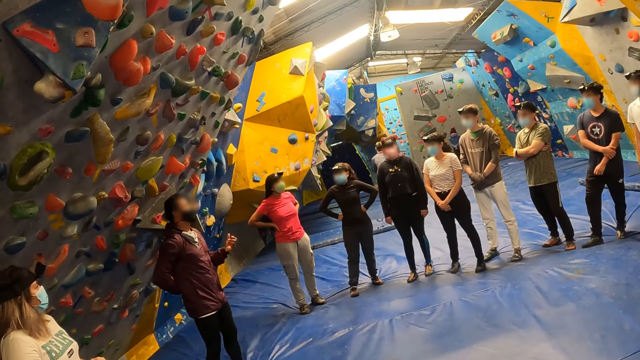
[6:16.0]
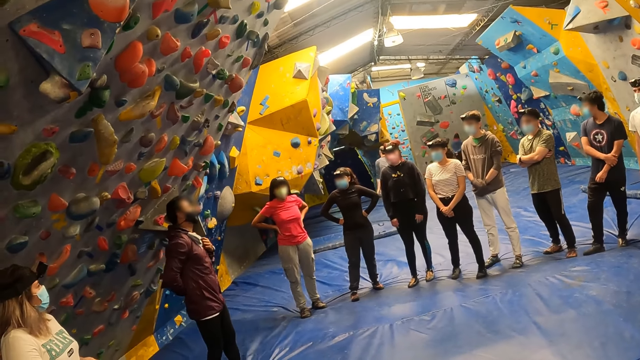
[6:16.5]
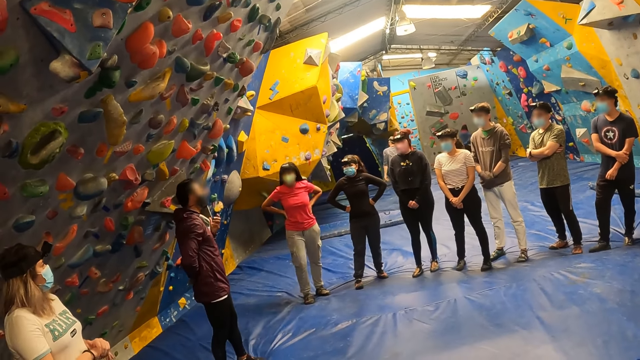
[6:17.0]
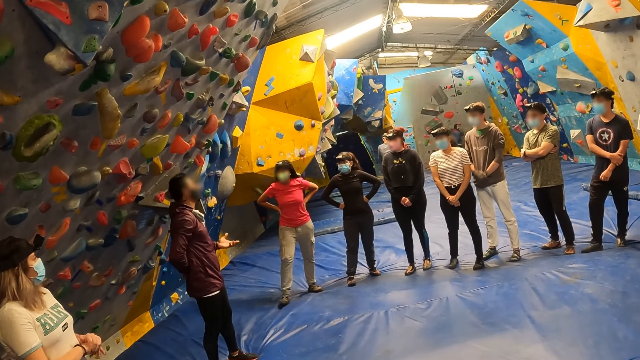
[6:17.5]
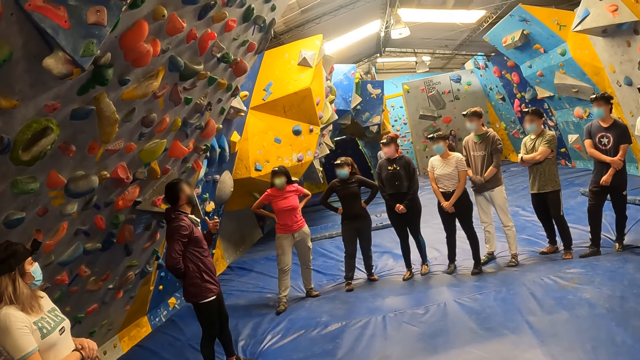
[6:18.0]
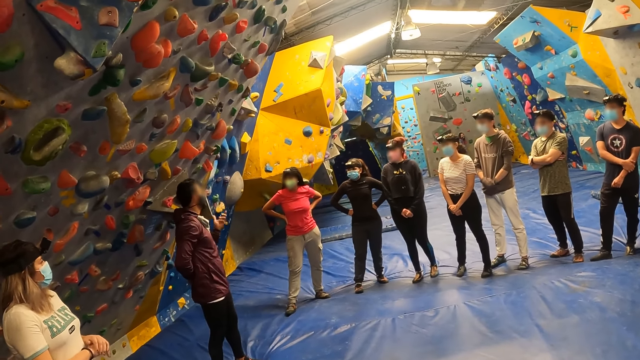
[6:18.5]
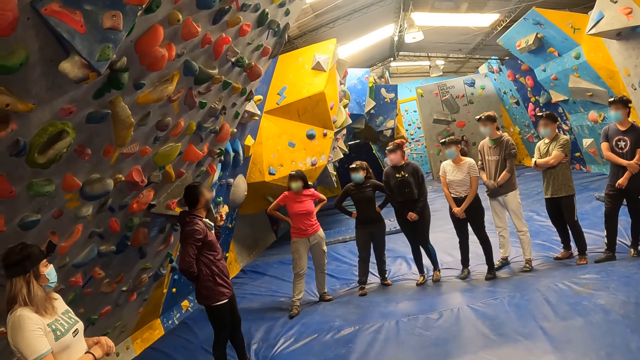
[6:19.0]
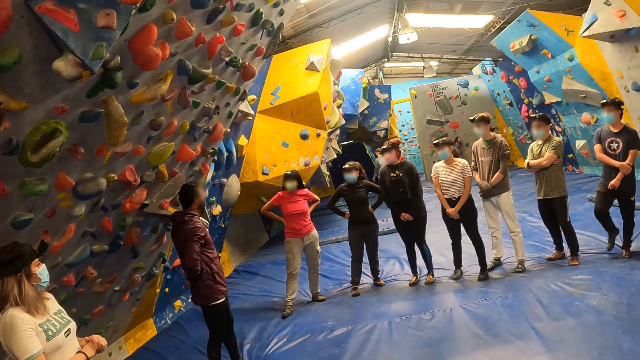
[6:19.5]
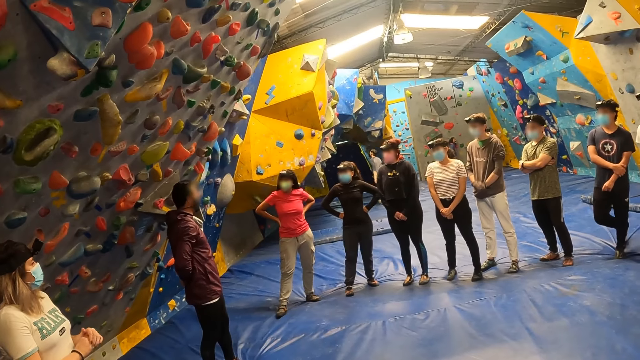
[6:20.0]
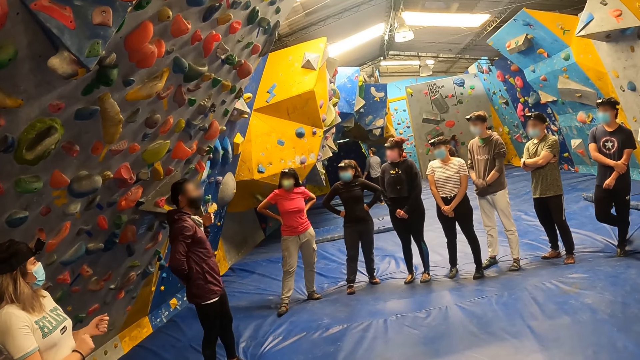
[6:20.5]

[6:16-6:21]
A man interacts with a crowd.

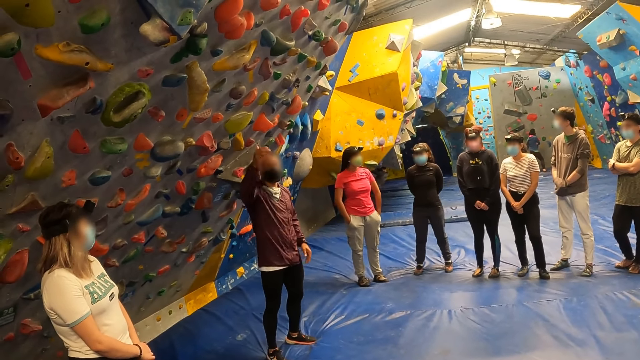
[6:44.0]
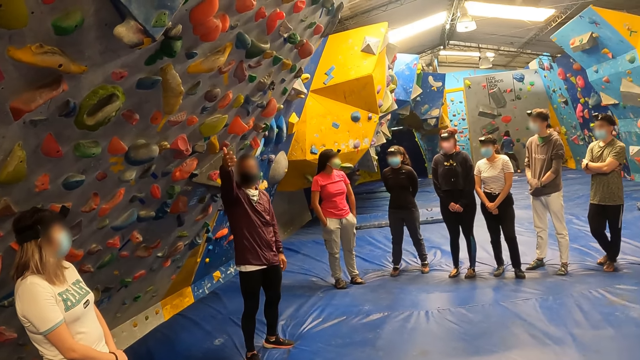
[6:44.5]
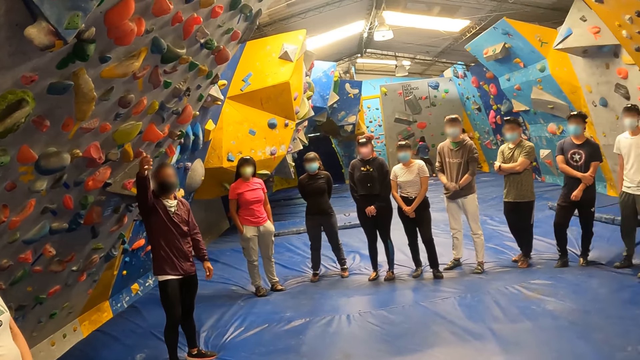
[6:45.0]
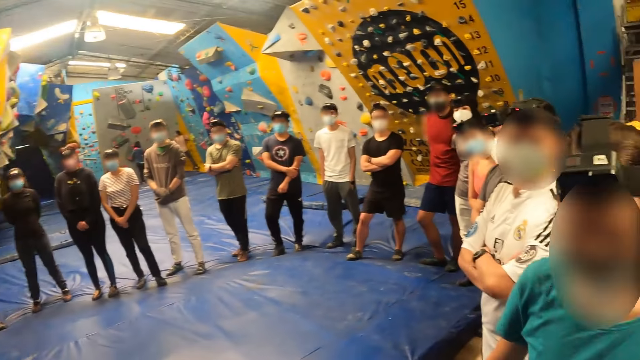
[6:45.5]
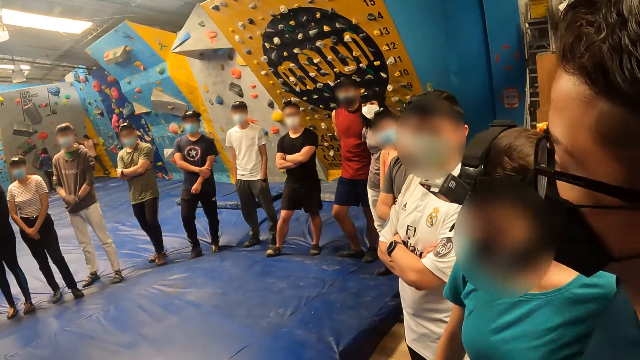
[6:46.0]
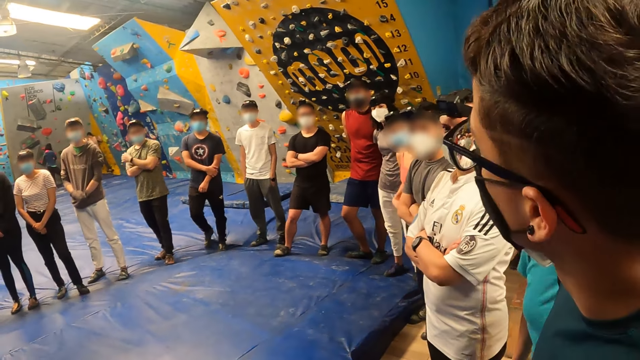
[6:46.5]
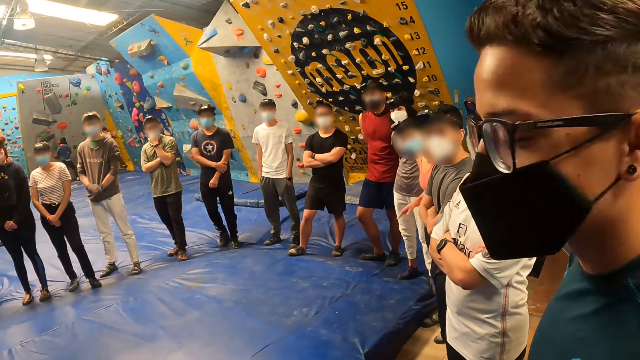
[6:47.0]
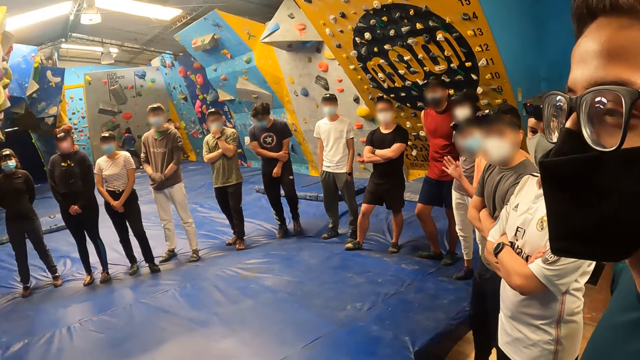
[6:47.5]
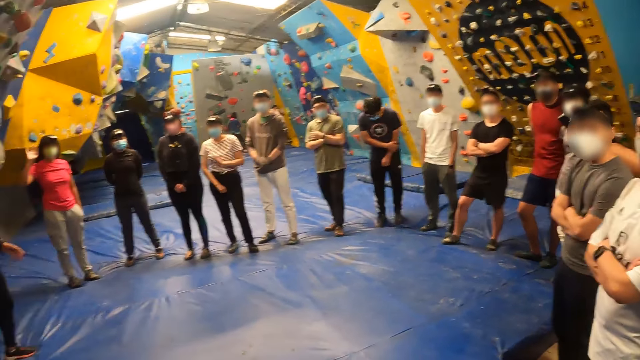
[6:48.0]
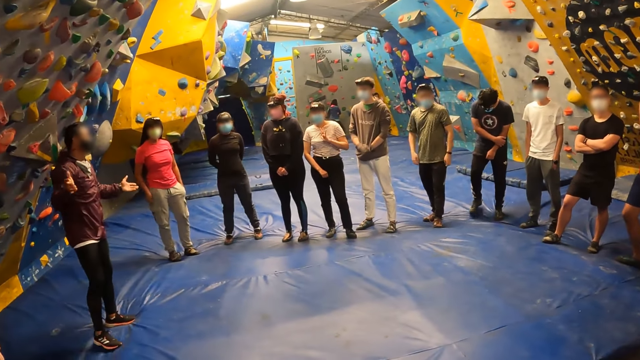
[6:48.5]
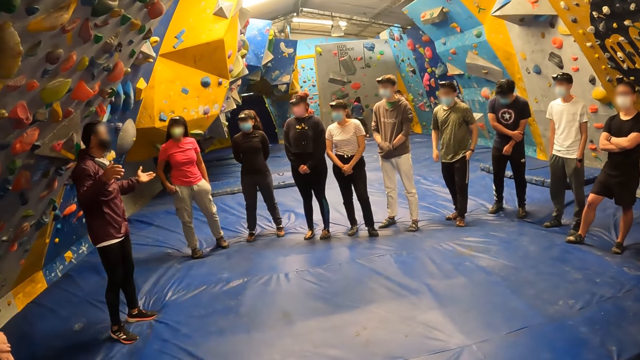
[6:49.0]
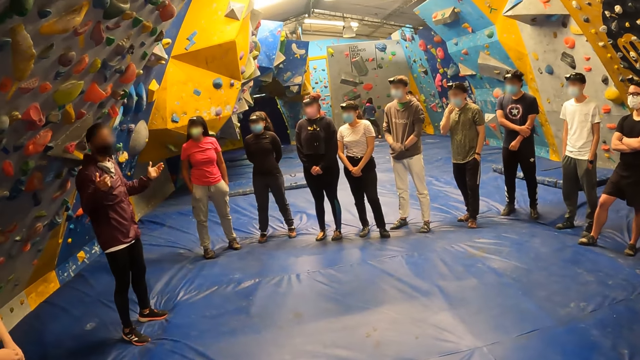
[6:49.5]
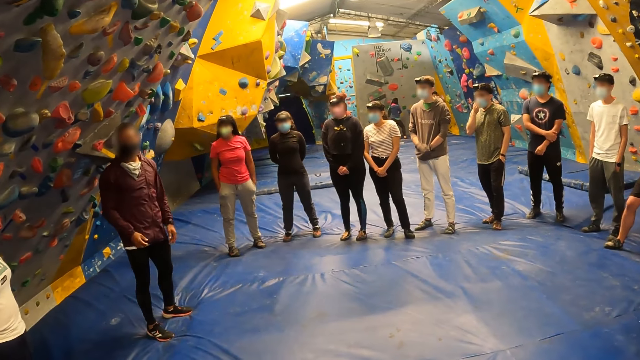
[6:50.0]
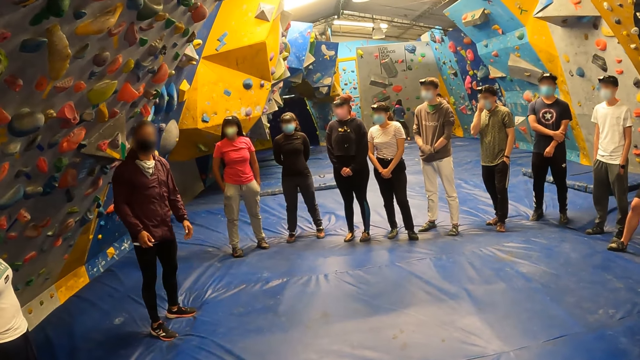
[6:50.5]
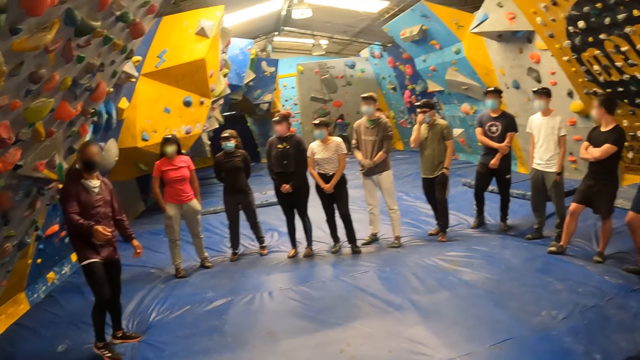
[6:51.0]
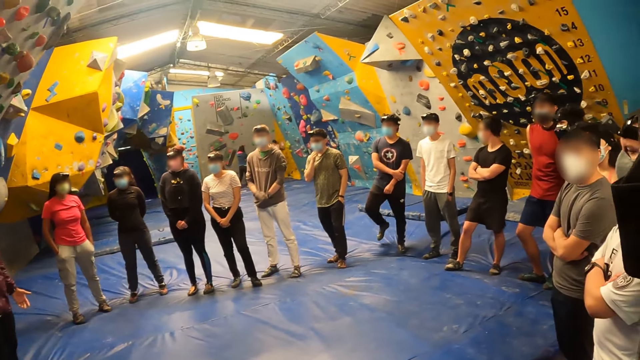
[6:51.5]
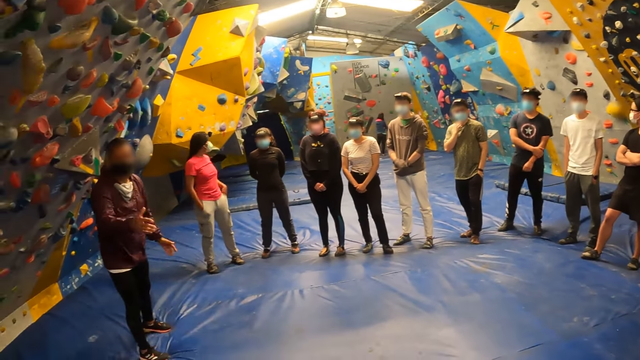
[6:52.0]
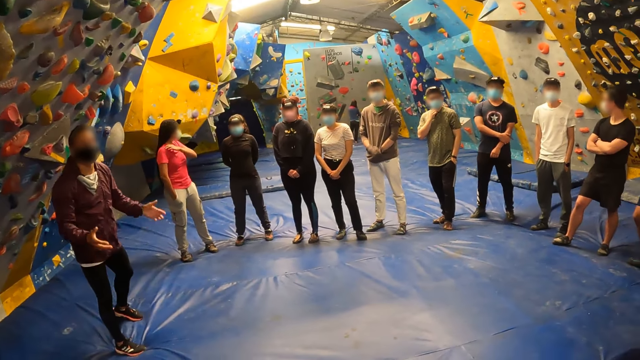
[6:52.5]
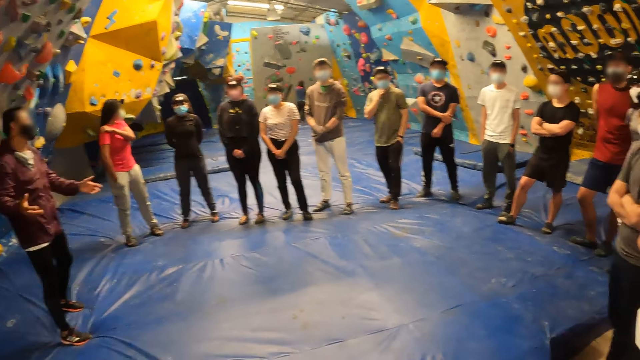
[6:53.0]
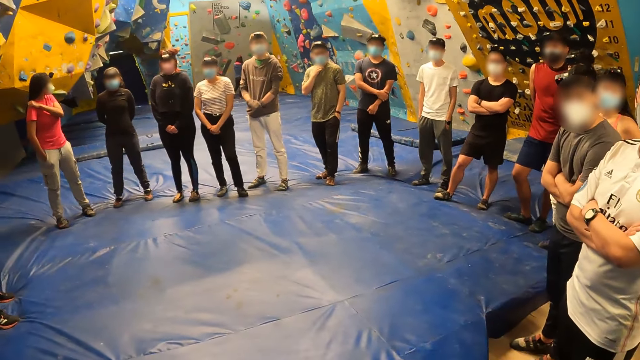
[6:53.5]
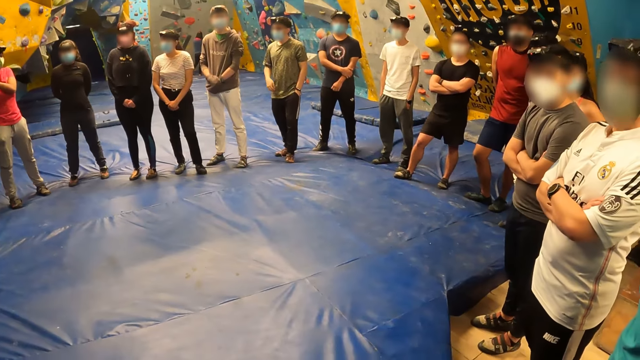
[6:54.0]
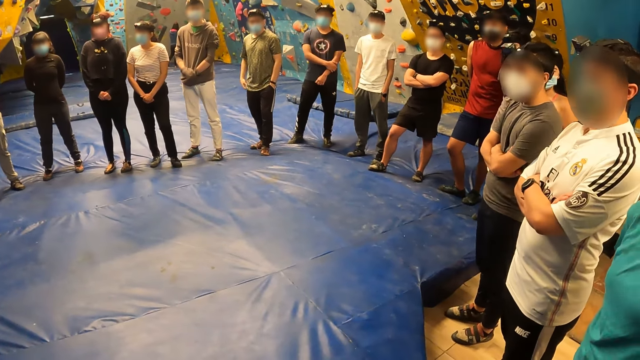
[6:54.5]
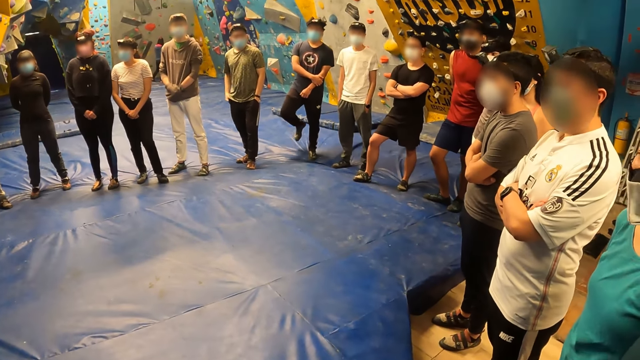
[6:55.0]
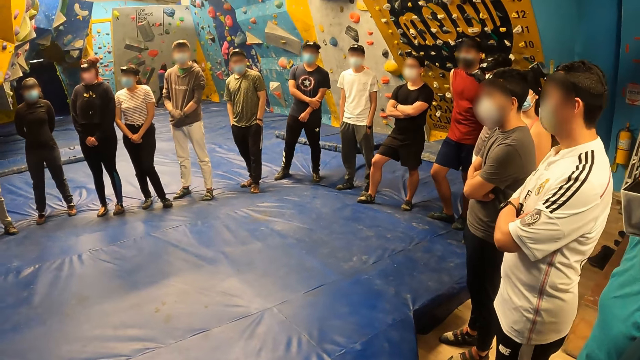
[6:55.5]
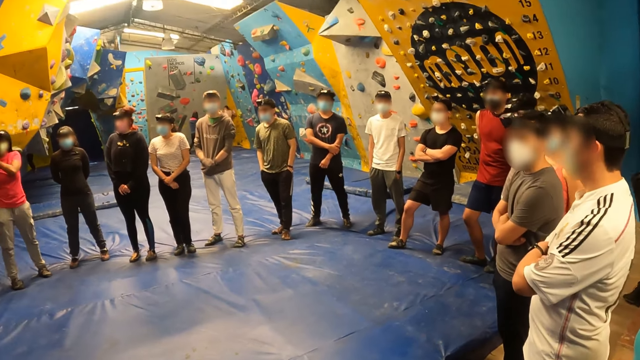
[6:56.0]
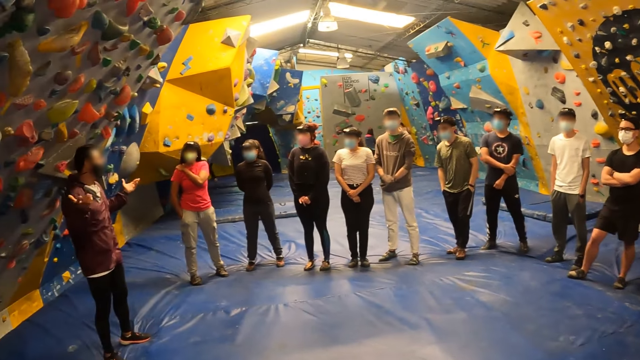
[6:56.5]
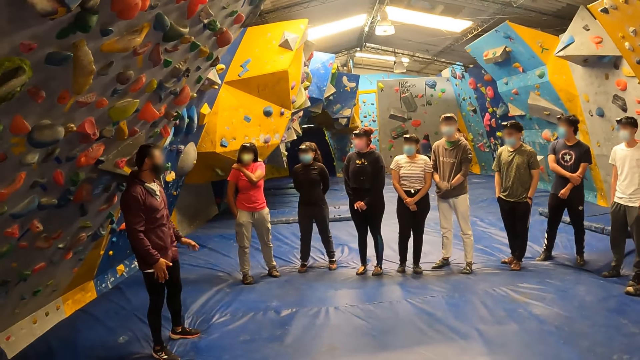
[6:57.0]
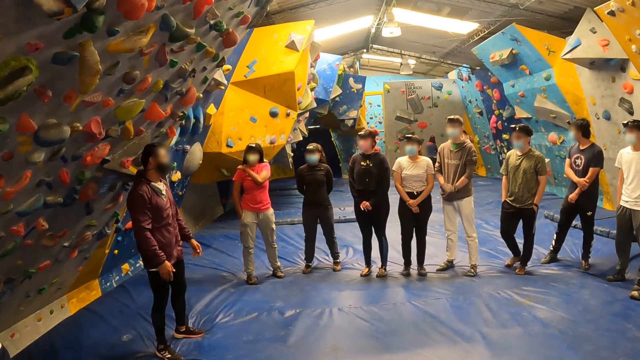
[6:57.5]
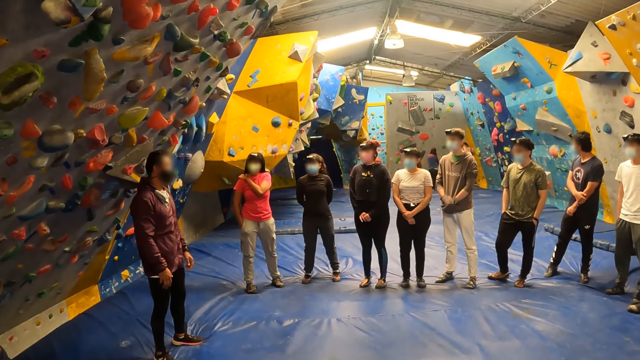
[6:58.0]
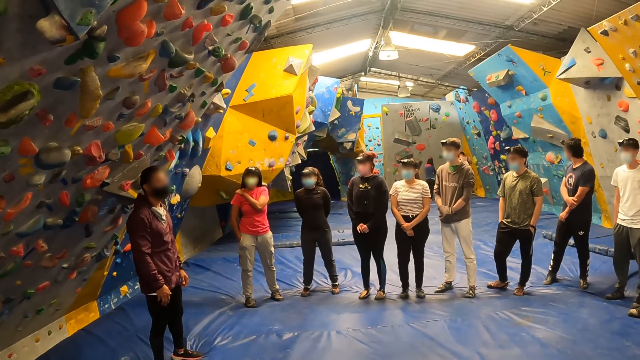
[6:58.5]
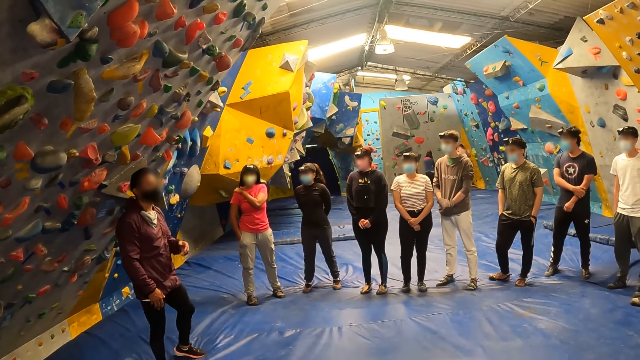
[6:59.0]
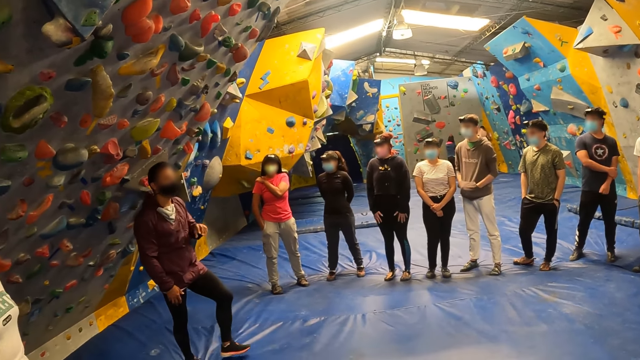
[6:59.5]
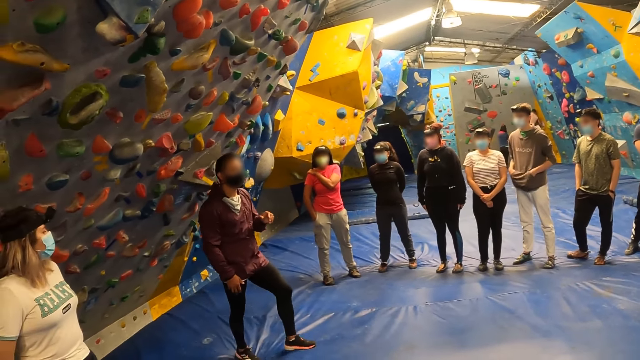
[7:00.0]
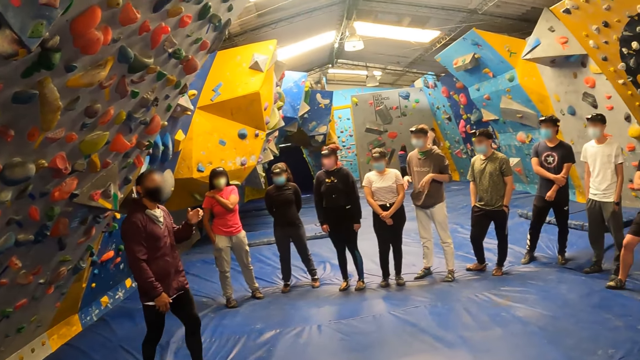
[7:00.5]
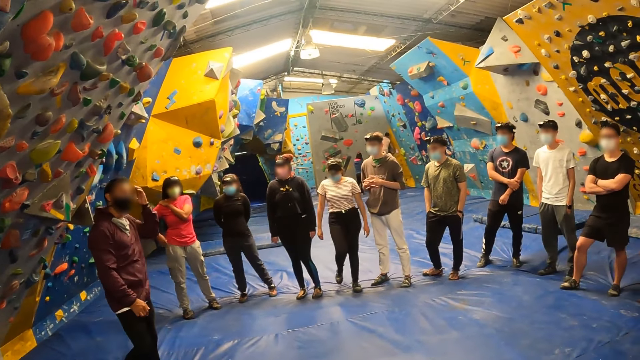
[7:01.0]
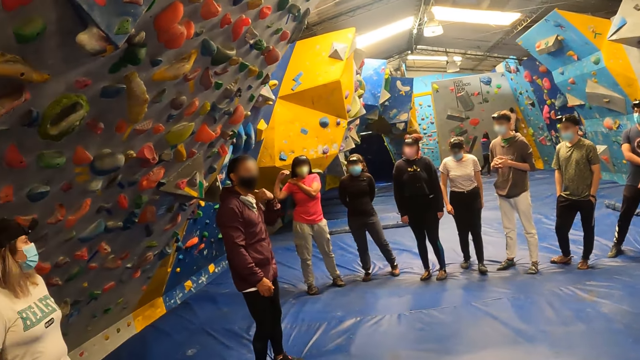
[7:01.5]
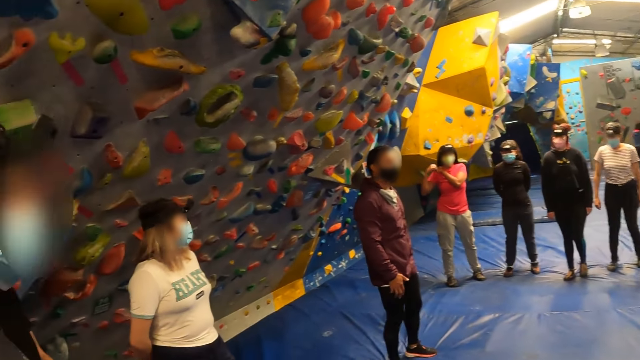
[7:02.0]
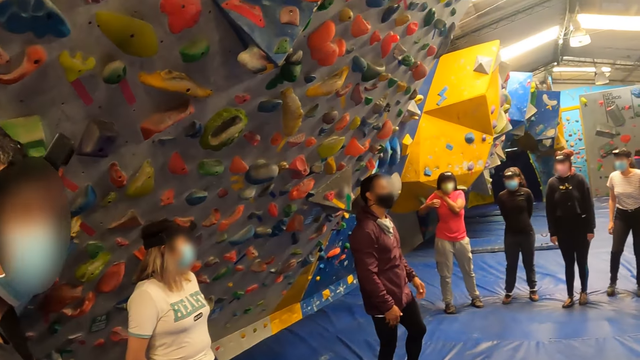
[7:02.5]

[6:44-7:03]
The camera wearer looks around the boulder gym. The man stands at the camera wearer's side. The camera wearer stares at the man. The man interacts with a crowd. The camera wearer looks around the boulder gym. They stare at the man. The man interacts with the crowd.
